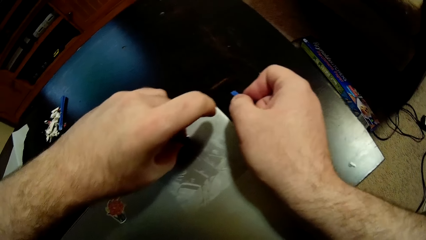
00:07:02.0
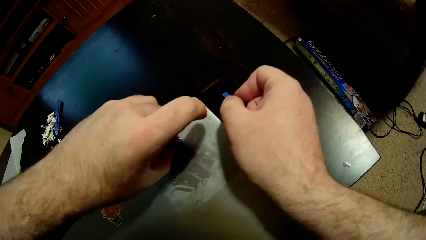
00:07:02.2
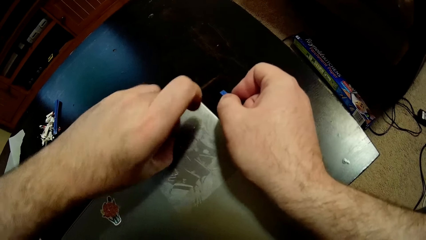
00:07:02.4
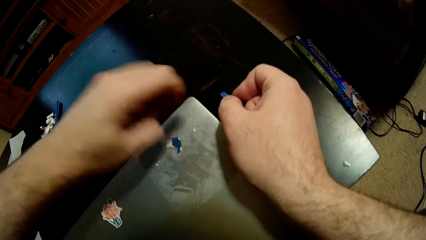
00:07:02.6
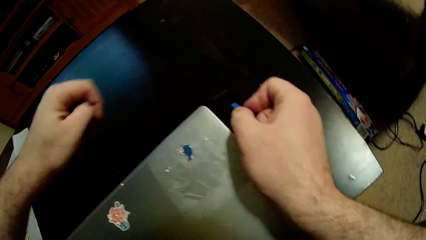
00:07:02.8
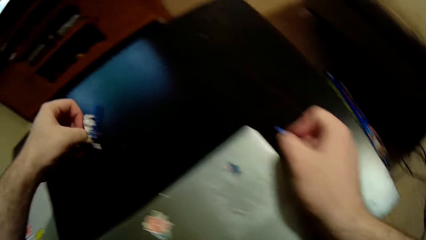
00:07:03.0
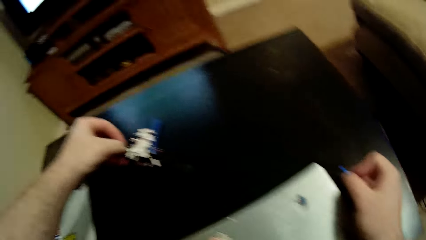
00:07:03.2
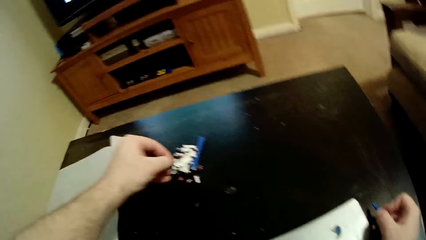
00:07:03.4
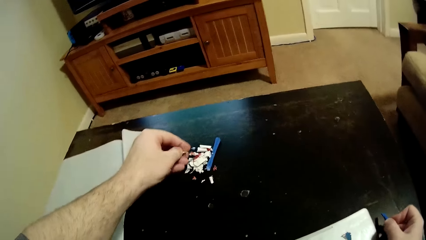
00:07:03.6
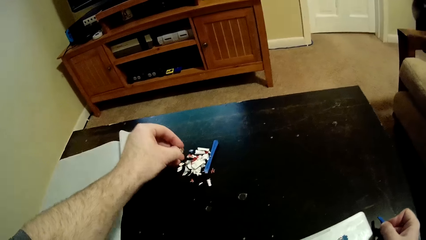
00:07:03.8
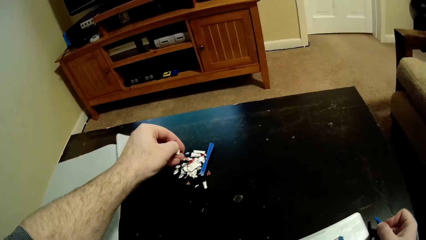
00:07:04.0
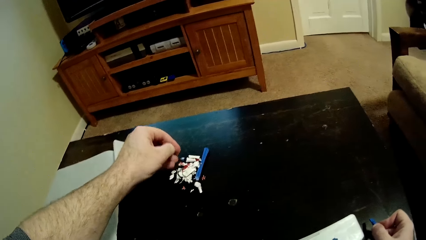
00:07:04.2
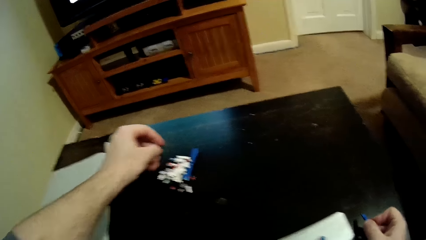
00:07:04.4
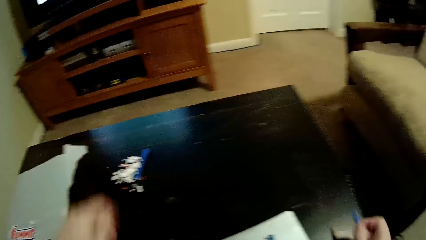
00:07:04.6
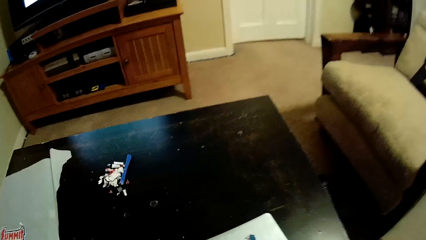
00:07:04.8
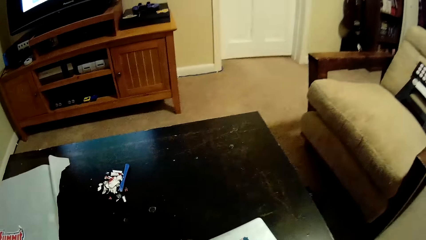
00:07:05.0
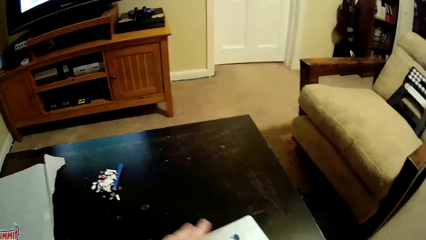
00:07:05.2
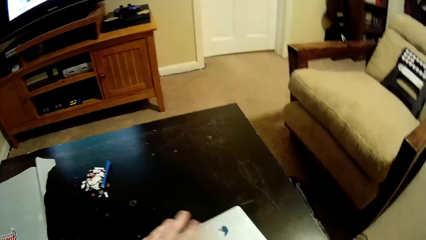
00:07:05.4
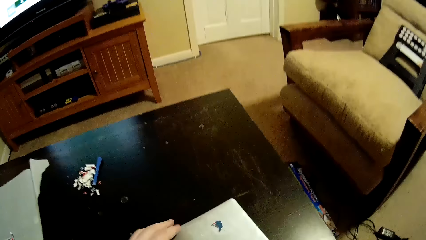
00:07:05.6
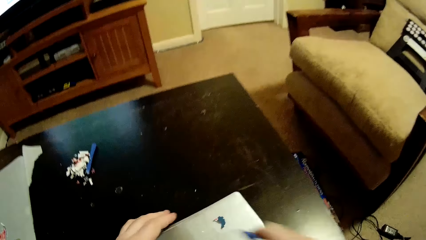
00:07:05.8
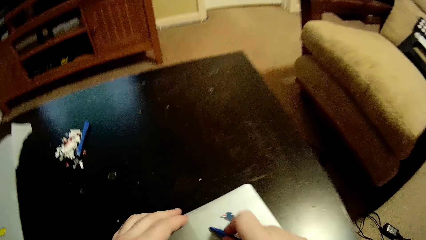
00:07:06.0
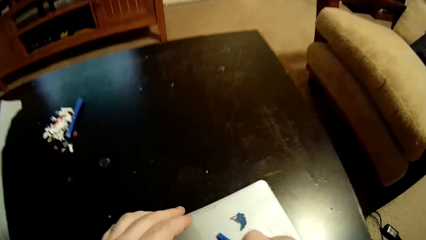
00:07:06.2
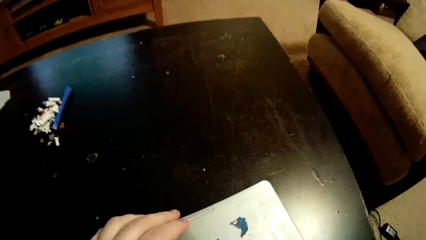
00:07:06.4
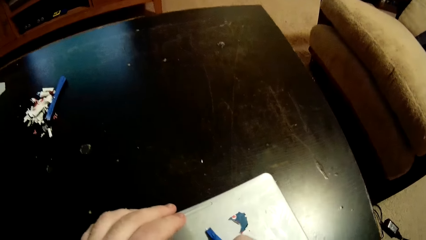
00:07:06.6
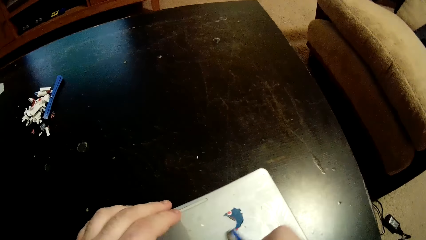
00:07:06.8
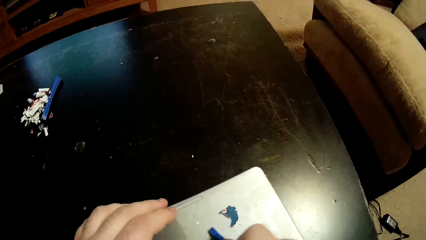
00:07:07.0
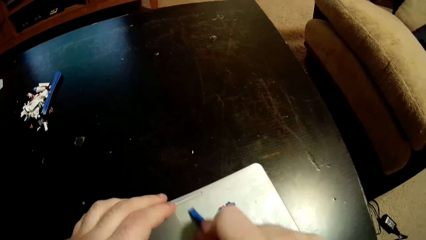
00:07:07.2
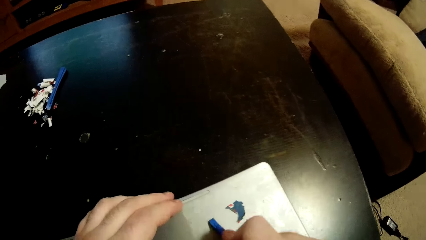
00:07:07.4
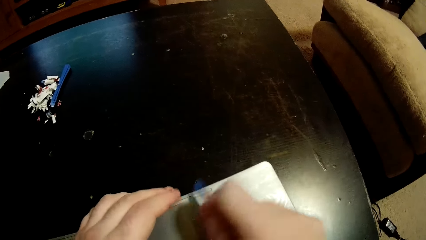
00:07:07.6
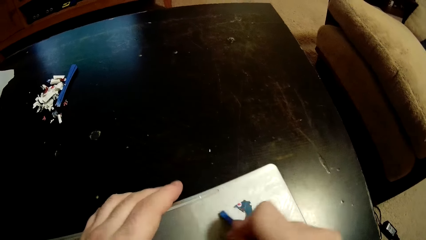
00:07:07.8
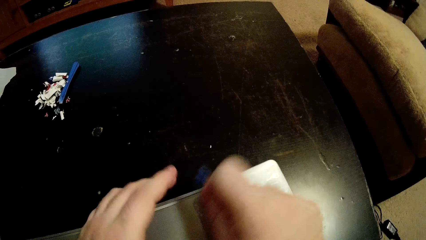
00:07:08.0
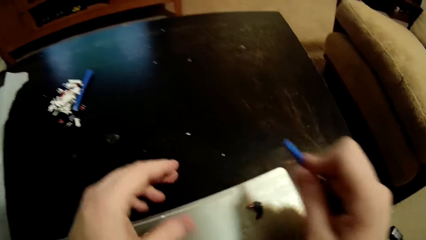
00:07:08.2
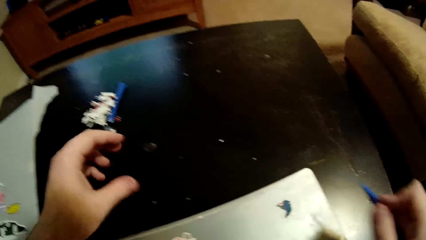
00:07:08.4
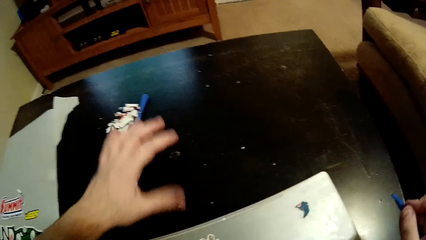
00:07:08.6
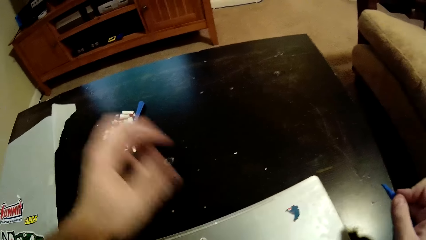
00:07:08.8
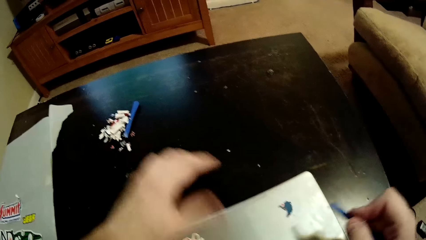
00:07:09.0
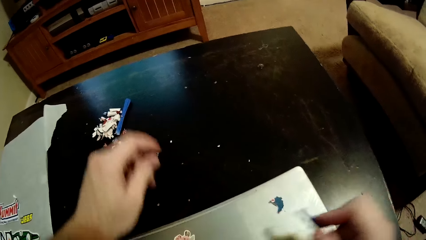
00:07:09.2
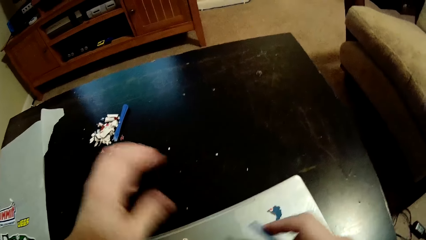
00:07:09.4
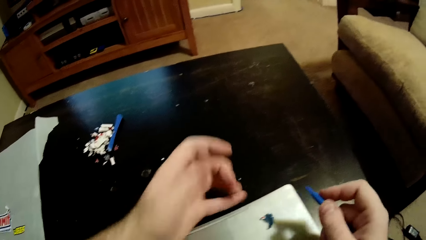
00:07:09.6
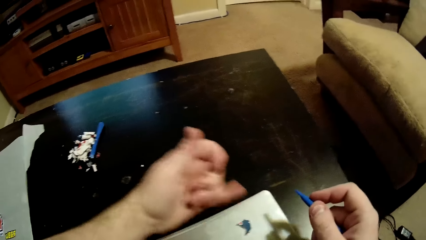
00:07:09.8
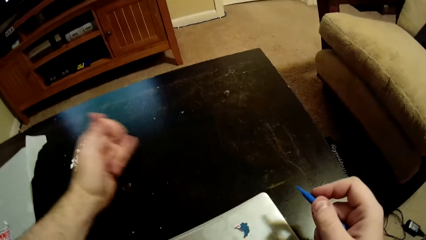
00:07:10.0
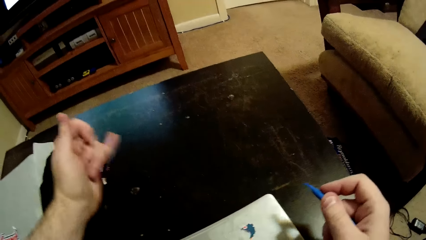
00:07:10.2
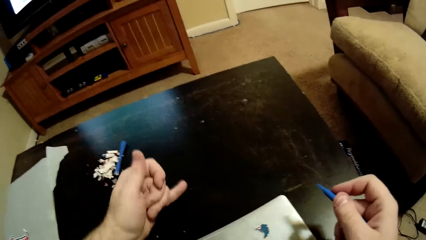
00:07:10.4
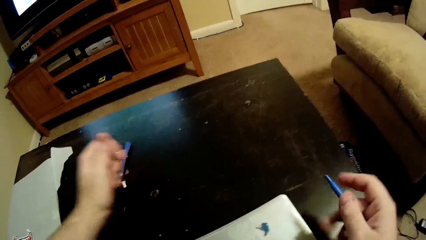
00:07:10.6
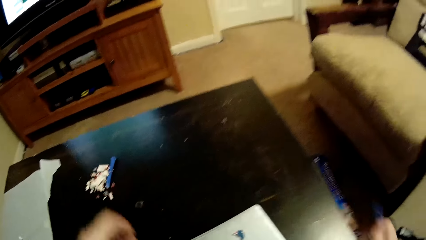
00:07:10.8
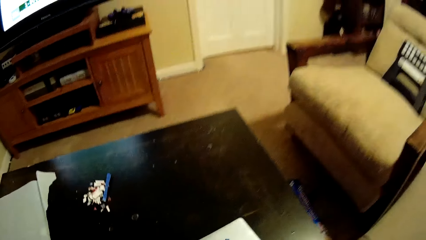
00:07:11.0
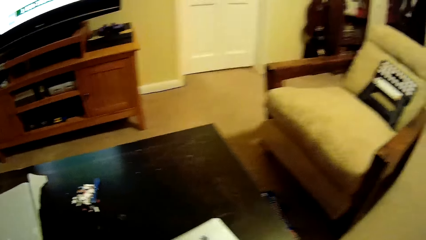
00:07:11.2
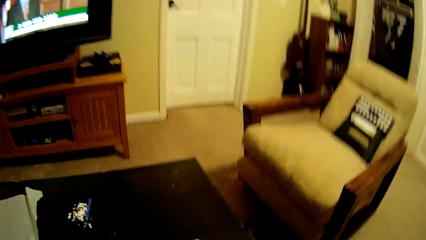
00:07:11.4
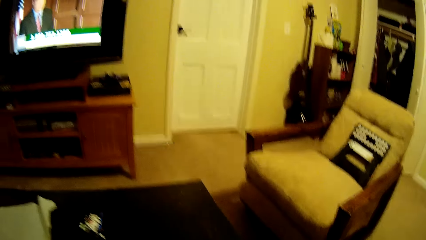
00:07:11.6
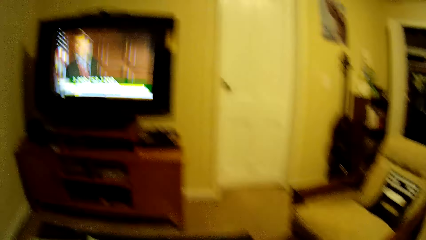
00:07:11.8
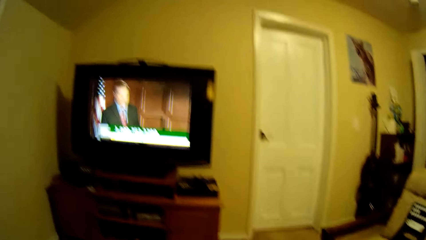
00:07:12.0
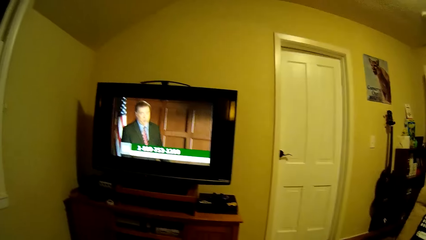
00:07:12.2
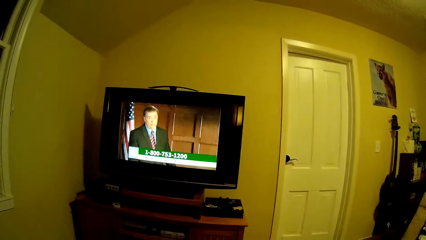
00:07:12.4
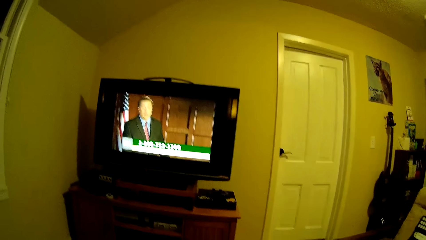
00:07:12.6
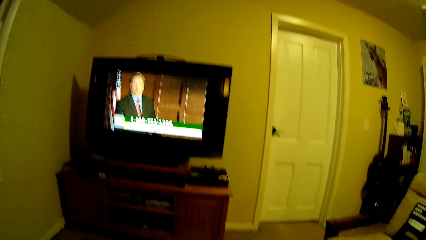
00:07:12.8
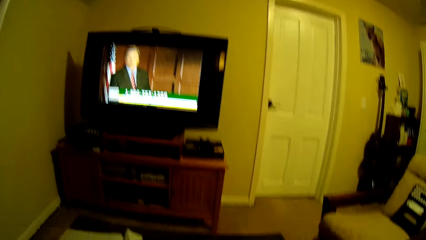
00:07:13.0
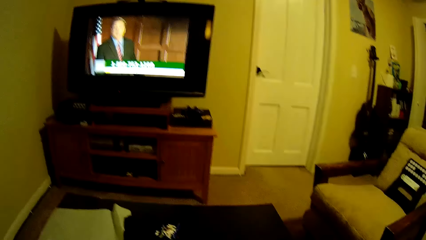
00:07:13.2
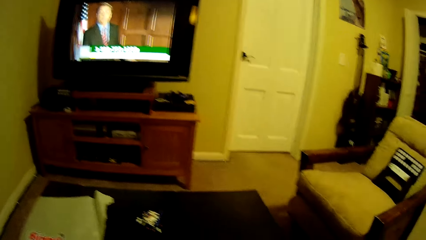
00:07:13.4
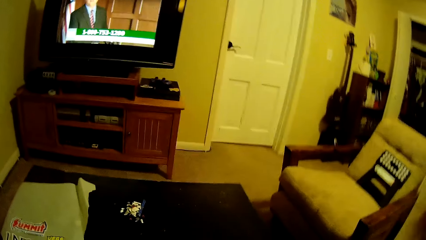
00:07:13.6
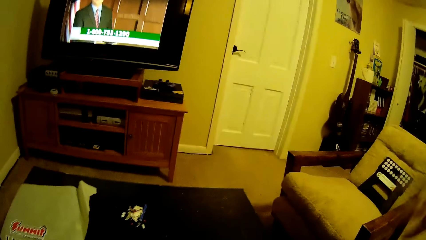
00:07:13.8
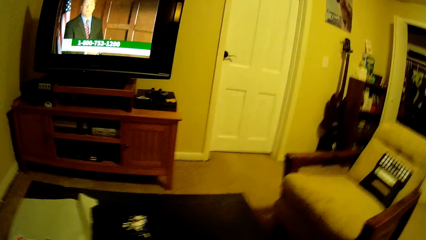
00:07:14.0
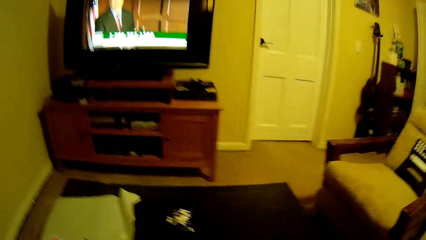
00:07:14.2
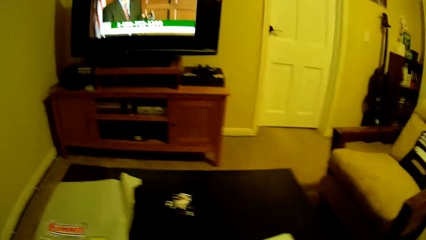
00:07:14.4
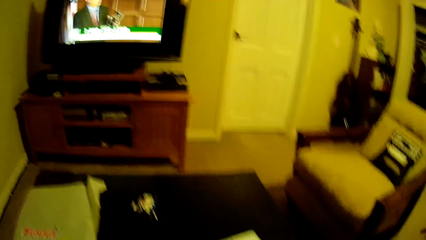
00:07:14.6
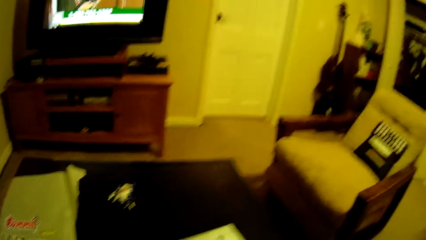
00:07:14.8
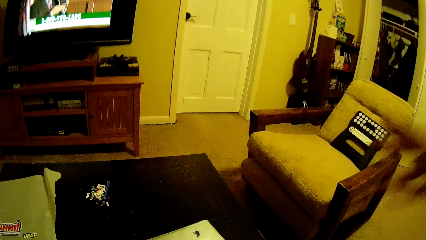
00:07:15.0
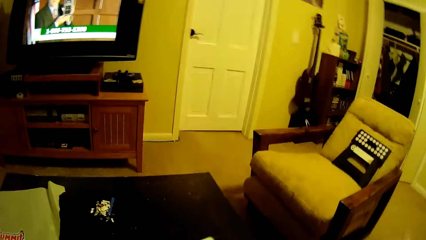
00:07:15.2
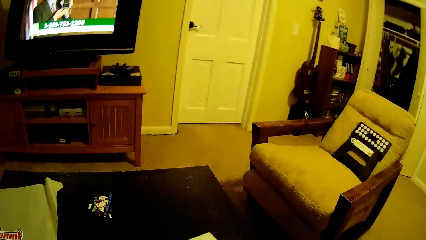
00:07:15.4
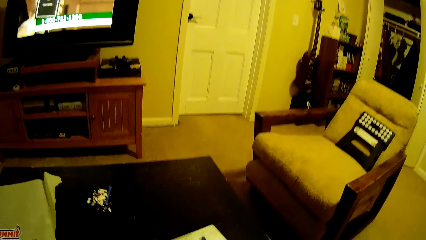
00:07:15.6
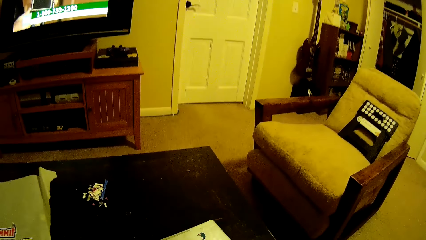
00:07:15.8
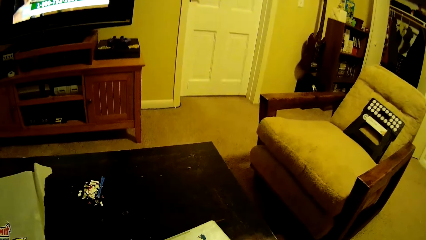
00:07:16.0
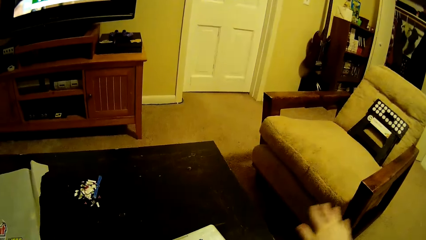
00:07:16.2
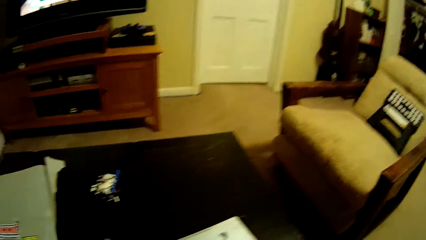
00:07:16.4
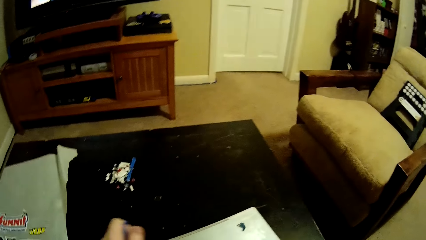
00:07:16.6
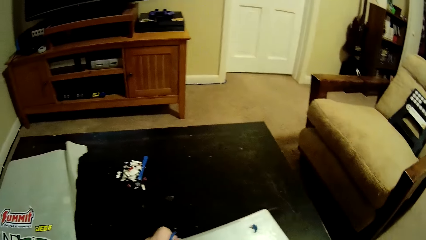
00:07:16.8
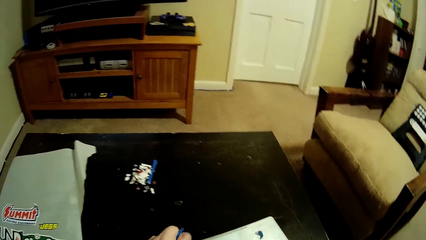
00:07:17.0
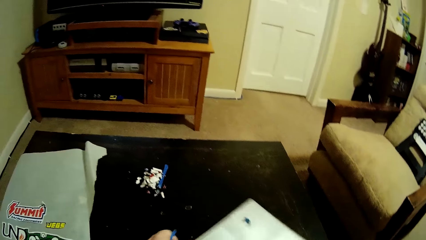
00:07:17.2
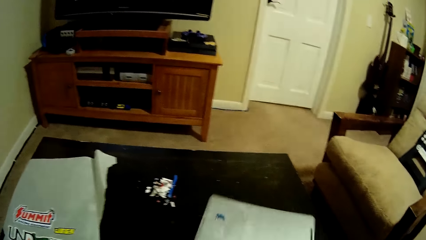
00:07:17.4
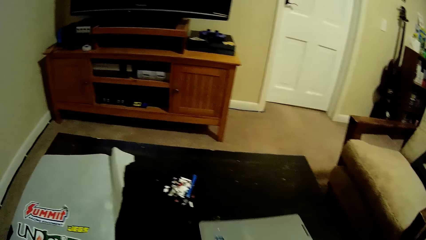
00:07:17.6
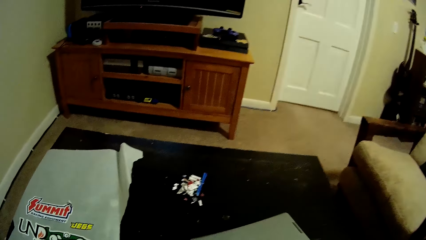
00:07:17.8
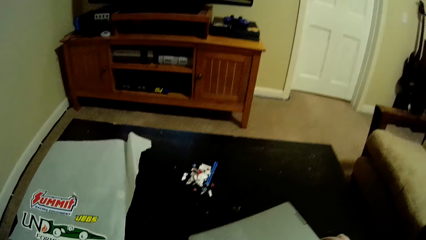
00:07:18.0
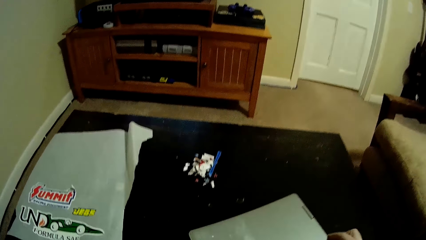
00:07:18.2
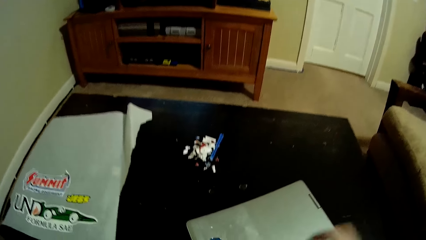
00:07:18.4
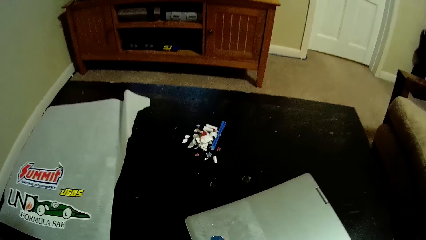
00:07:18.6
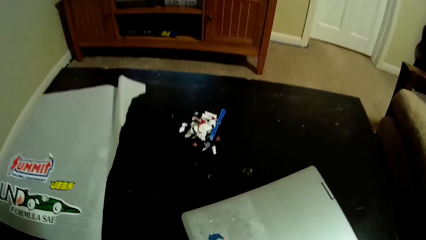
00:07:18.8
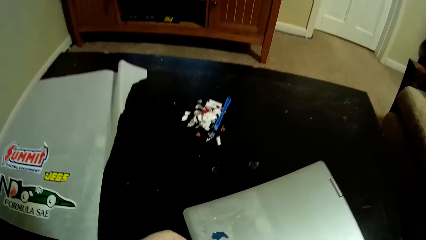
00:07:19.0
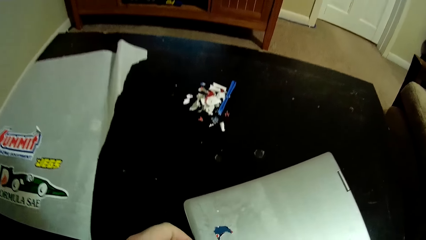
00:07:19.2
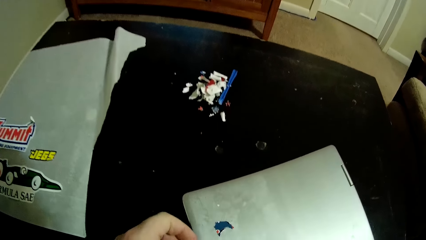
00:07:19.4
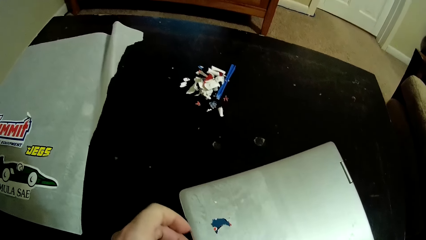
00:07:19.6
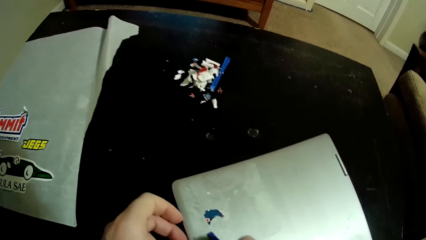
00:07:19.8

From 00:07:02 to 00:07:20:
The camera wearer throws a piece of sticker on the table. He scrapes the sticker on the laptop with a sticker scraper. He wipes the table with his hand, wipes the laptop with his hand, moves the laptop on the table and turns the laptop.
